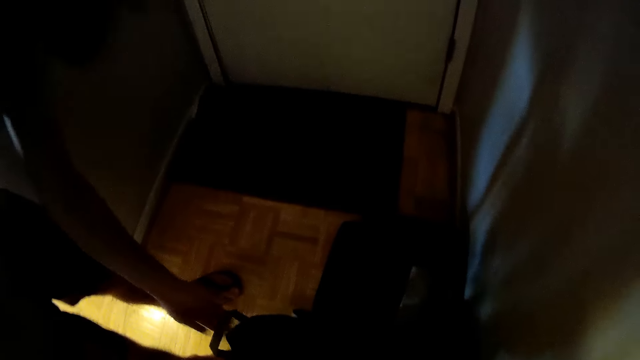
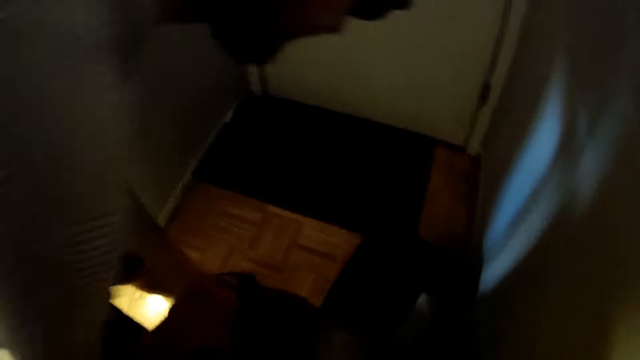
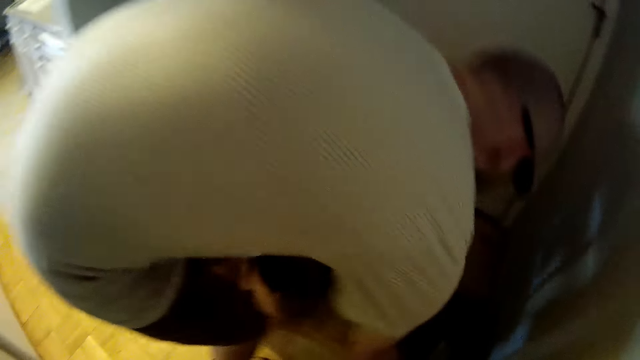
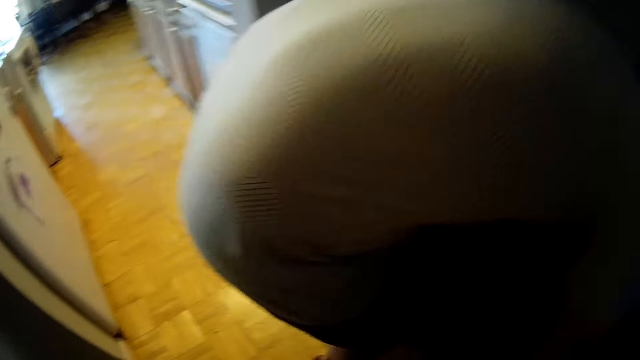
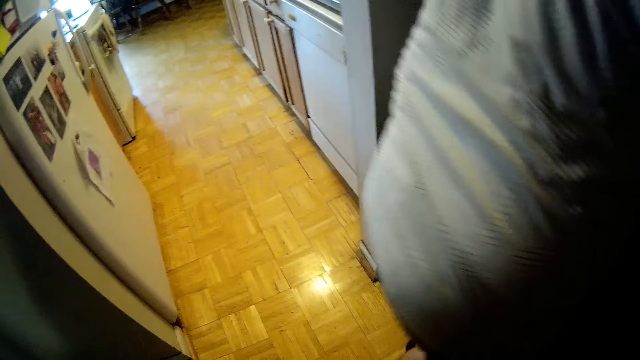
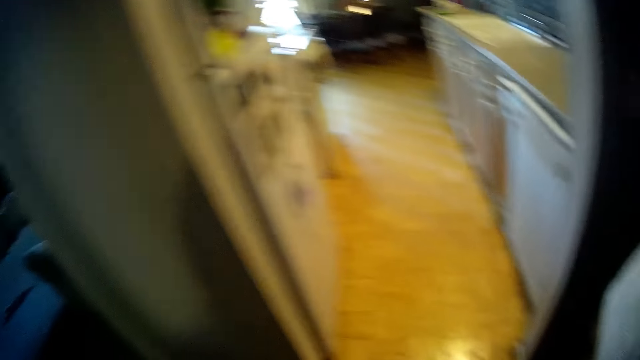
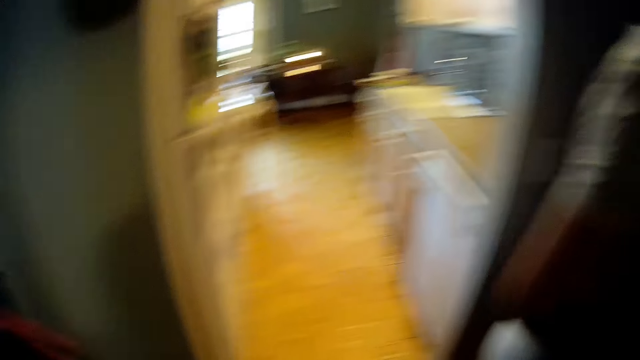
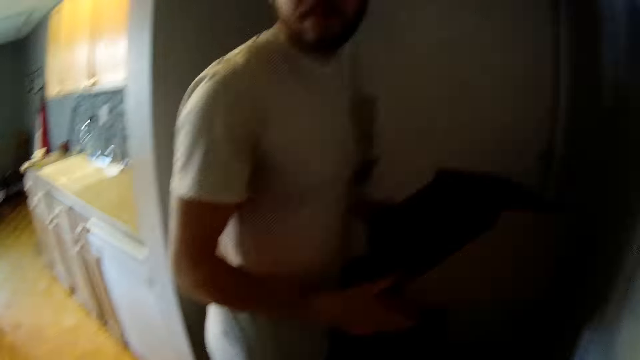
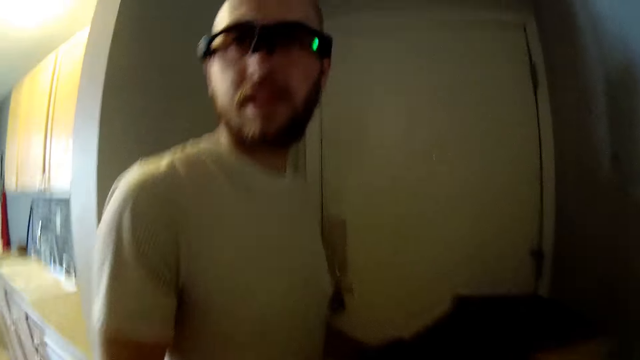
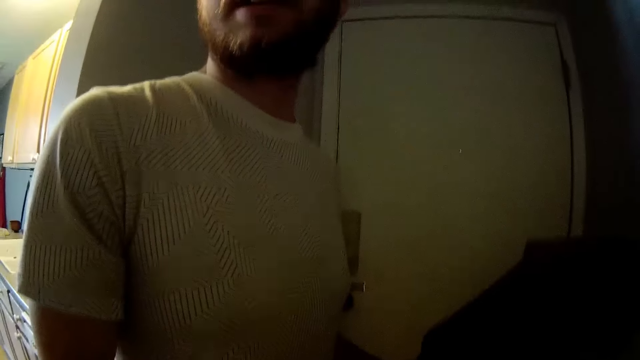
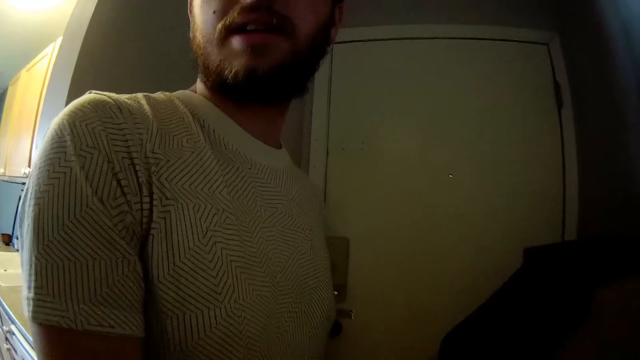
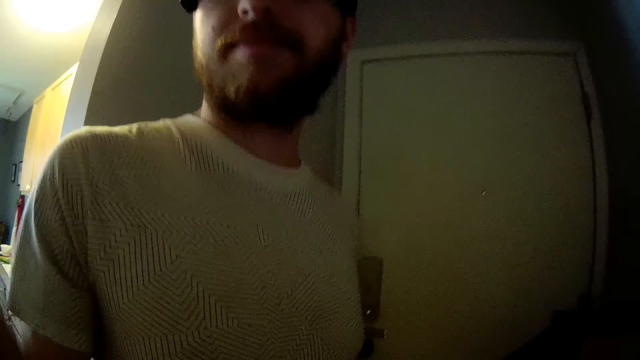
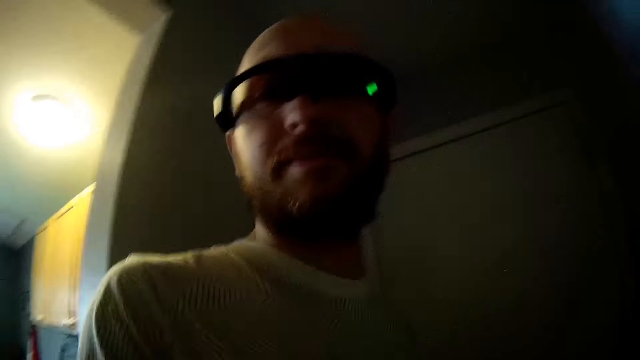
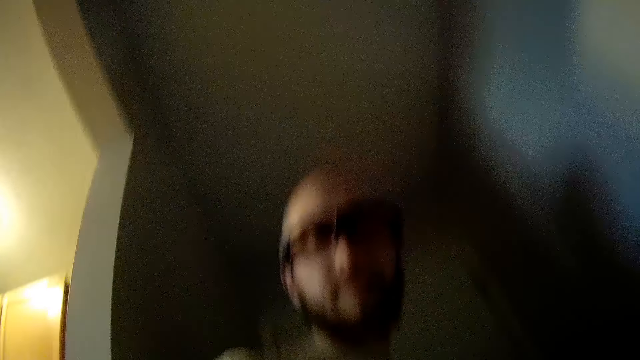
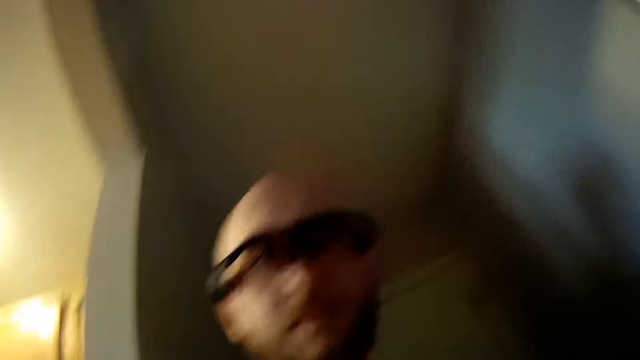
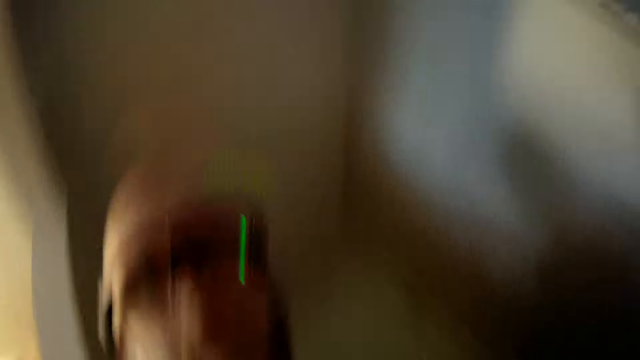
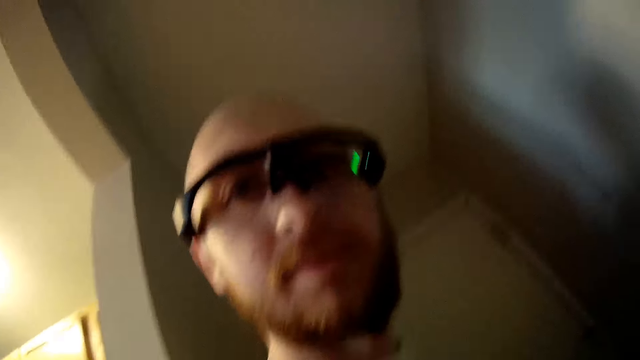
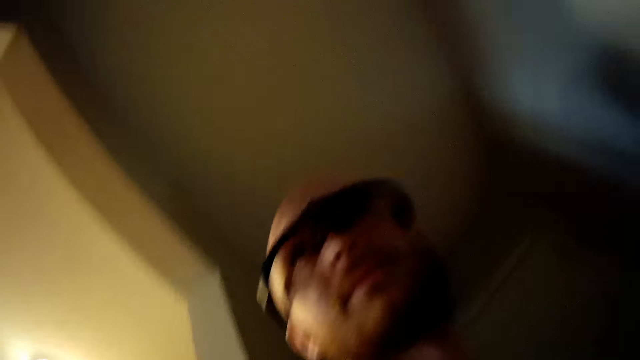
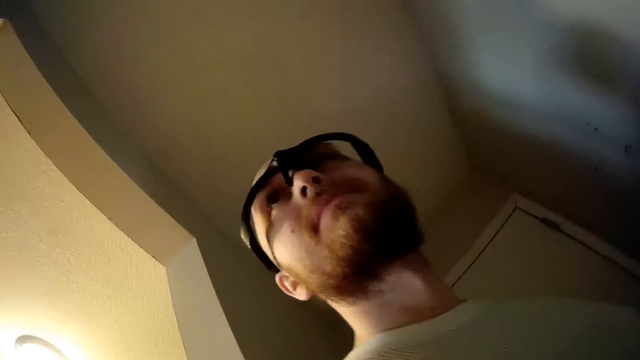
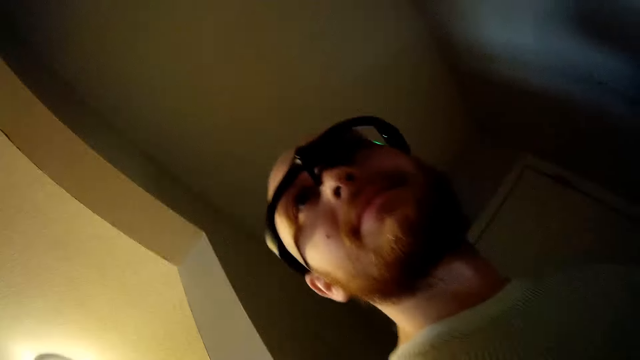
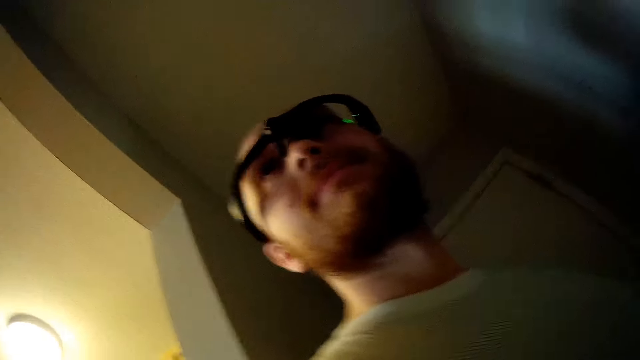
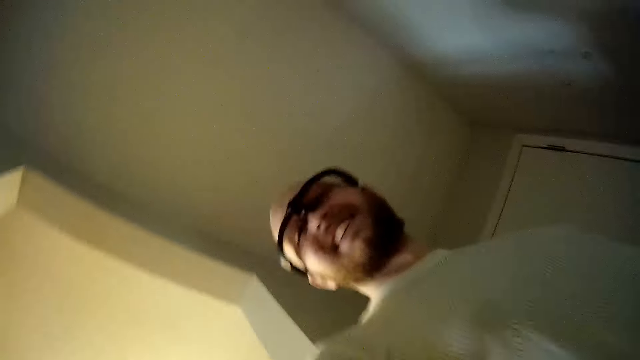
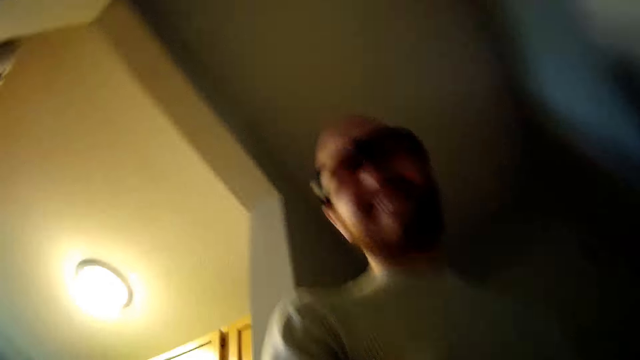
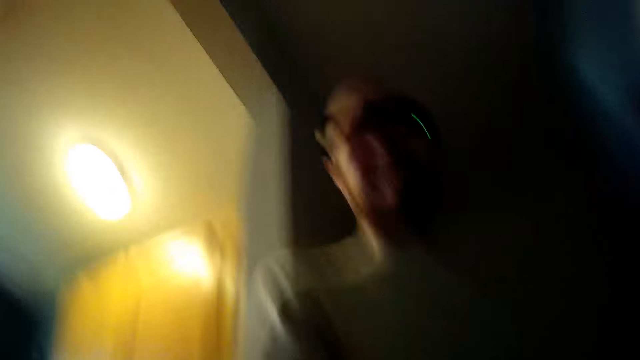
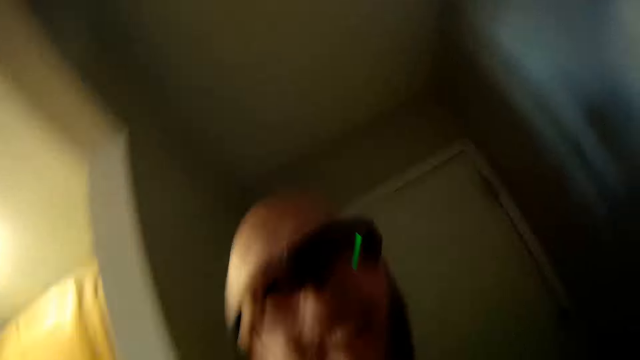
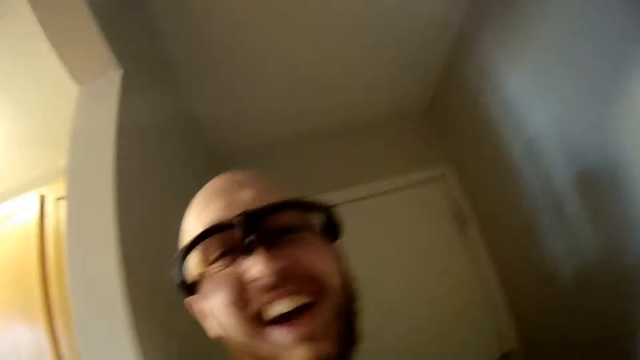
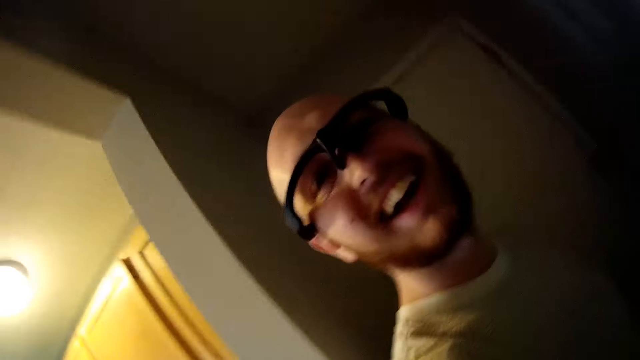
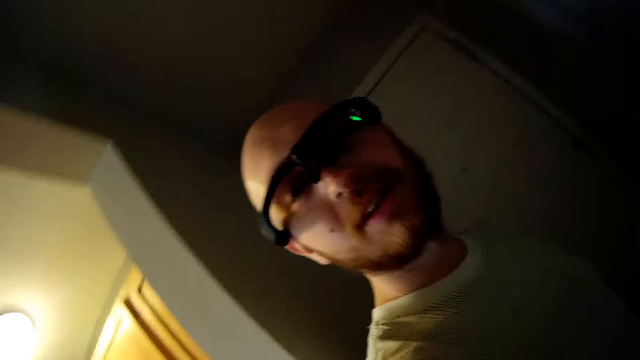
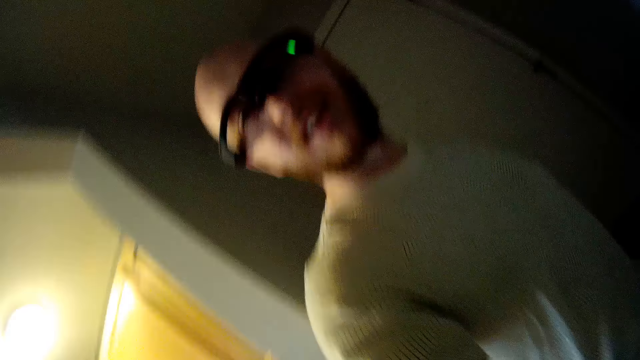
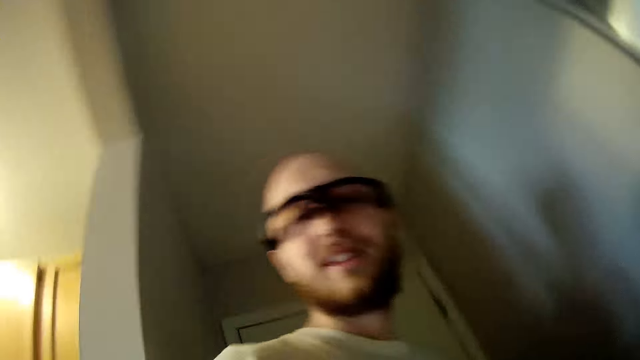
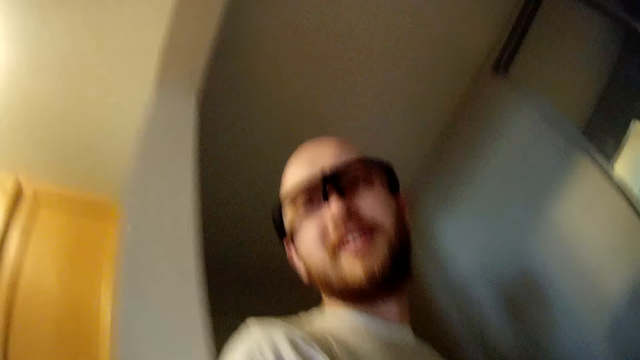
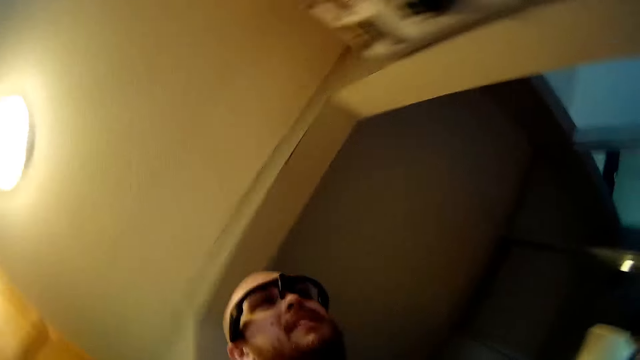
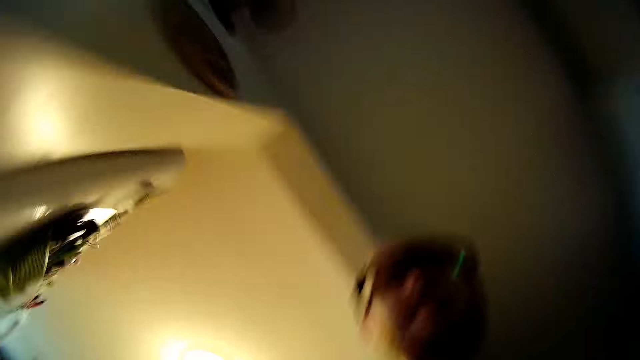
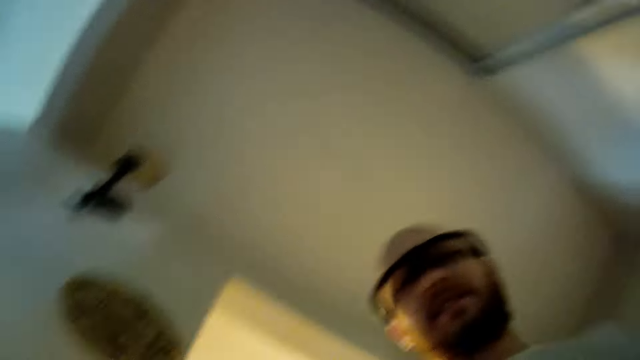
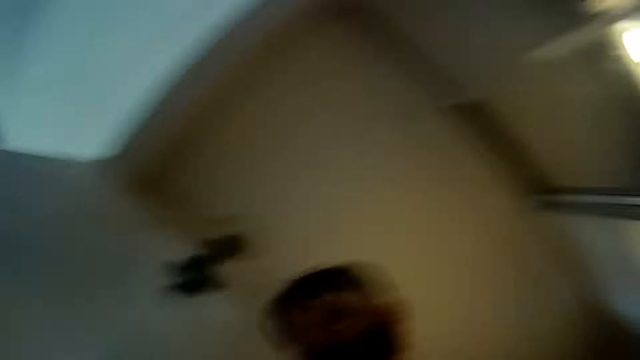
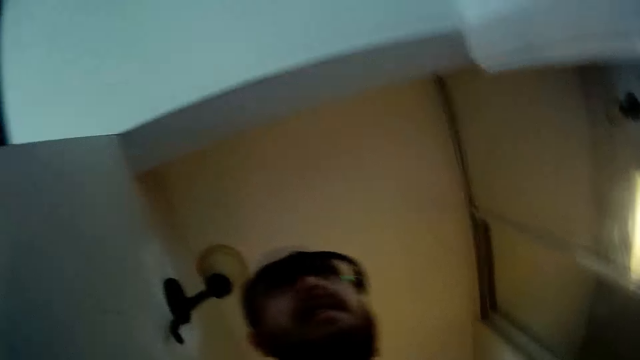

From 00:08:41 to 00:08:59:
The man bends. He picks up a carton bag from the floor with his hands. The camera wearer speaks to the man. The man speaks to the camera wearer. The camera wearer speaks to the man. They give her camera to the man. They speak to the man. The man laughs. He records himself with the camera.

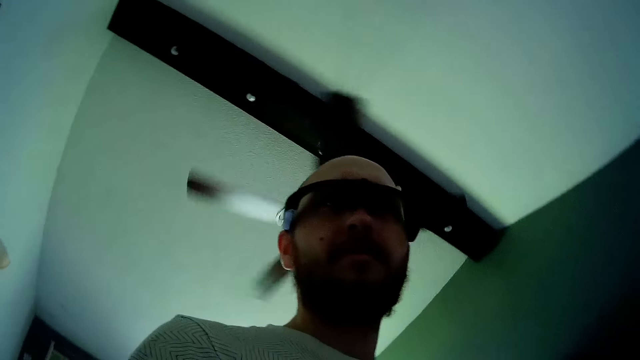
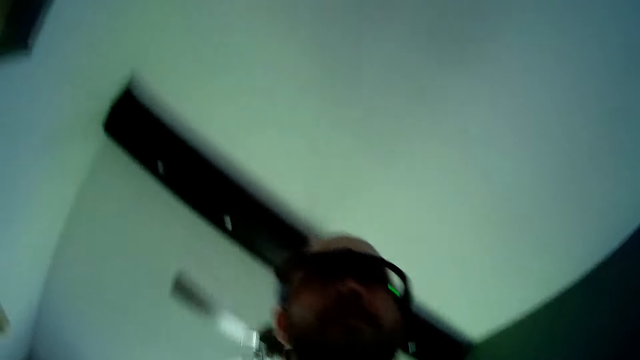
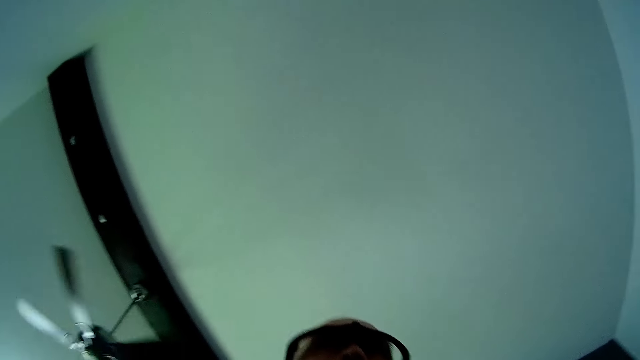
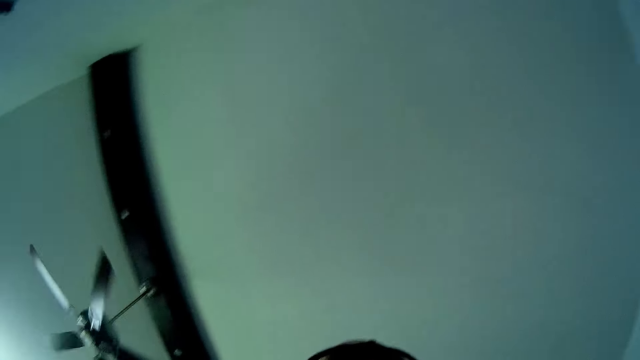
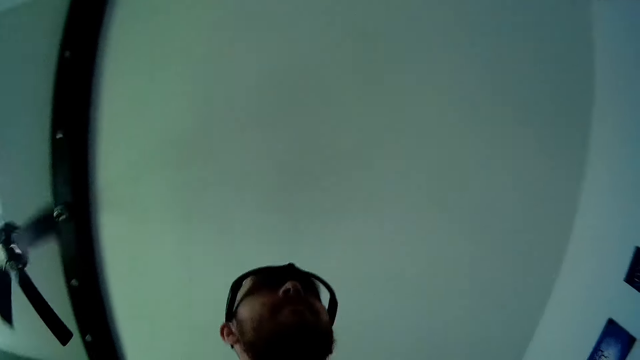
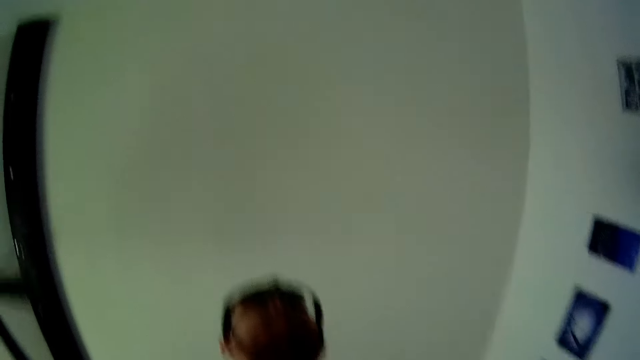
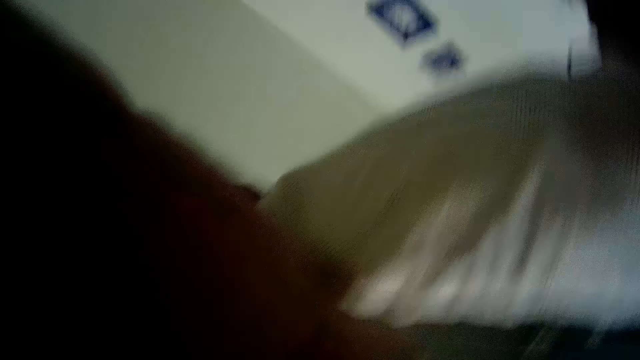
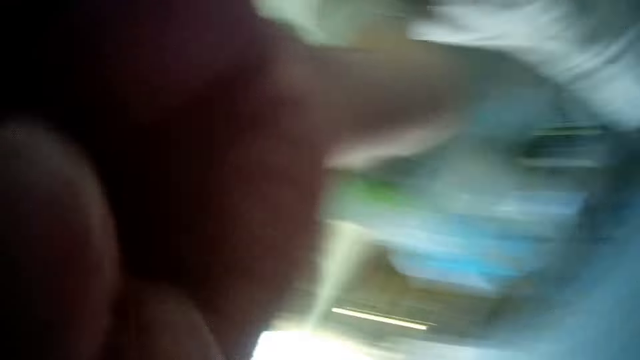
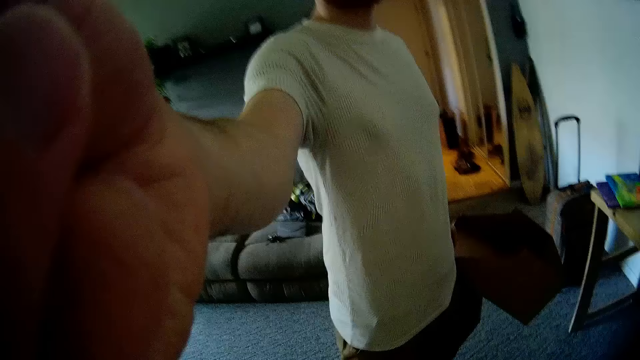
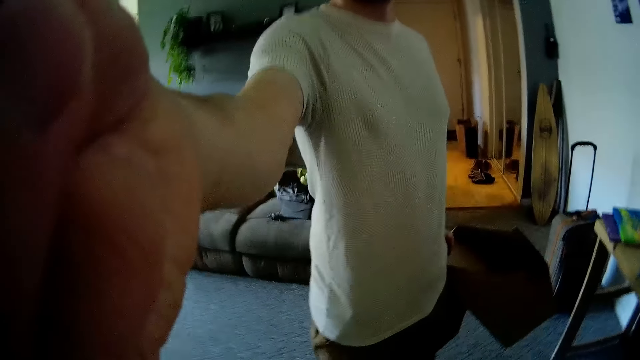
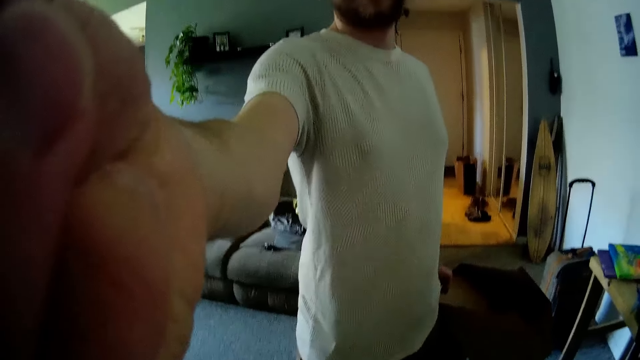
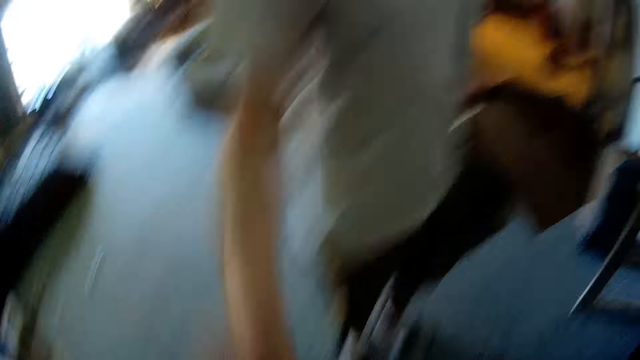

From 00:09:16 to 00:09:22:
A woman interacts with a man. The man passes a camera to the woman.
